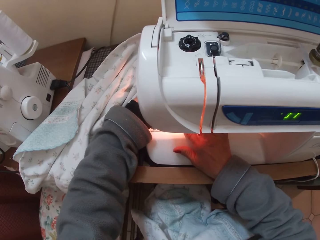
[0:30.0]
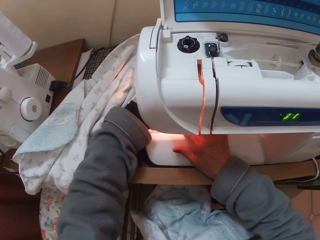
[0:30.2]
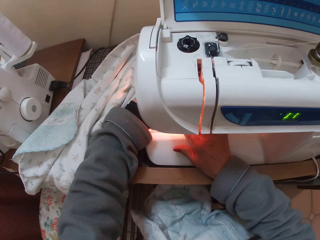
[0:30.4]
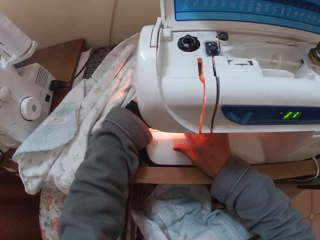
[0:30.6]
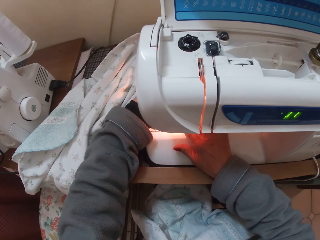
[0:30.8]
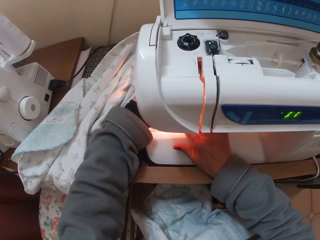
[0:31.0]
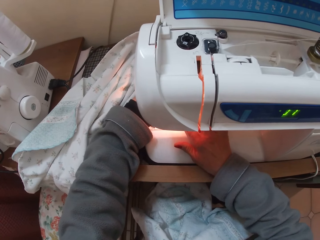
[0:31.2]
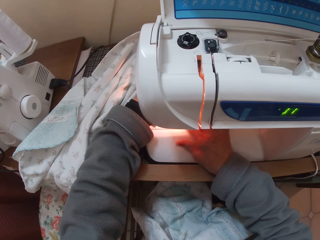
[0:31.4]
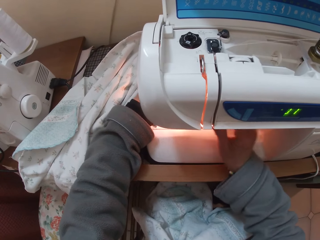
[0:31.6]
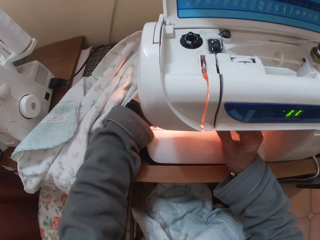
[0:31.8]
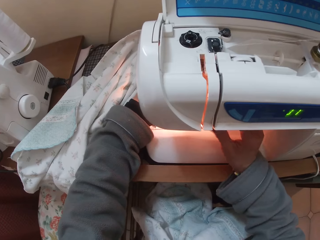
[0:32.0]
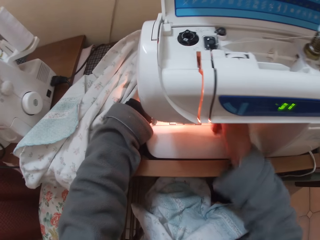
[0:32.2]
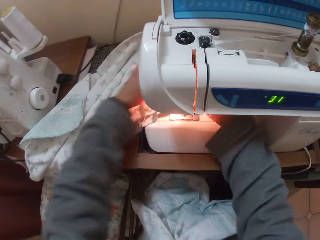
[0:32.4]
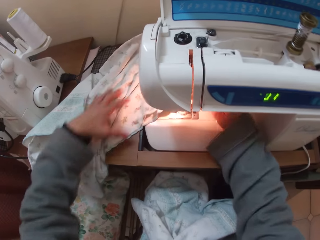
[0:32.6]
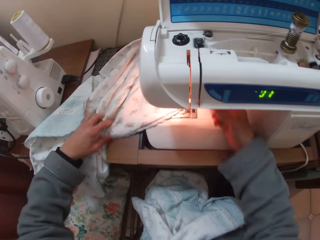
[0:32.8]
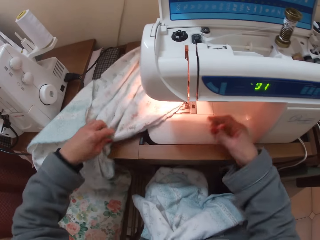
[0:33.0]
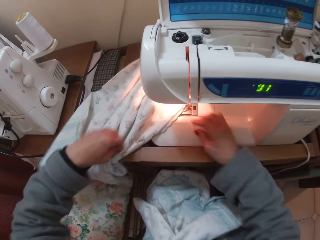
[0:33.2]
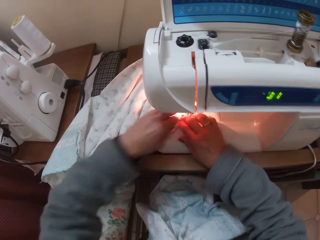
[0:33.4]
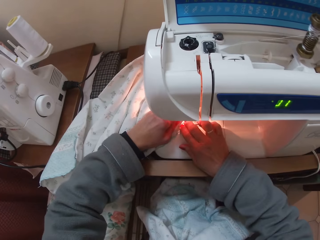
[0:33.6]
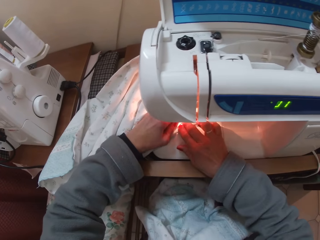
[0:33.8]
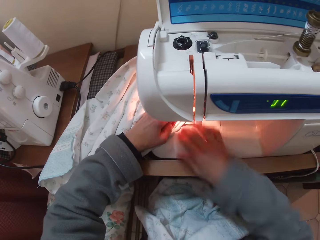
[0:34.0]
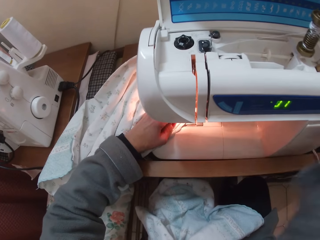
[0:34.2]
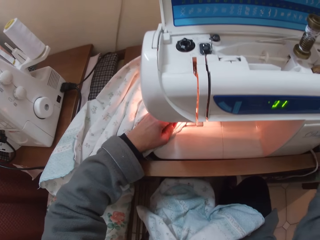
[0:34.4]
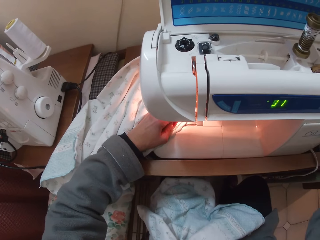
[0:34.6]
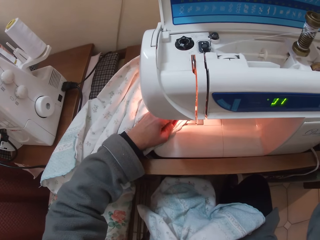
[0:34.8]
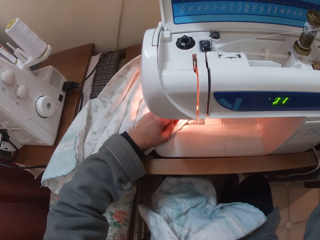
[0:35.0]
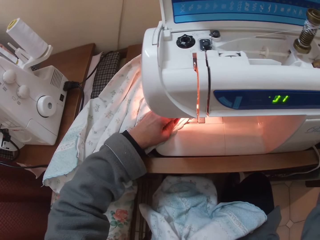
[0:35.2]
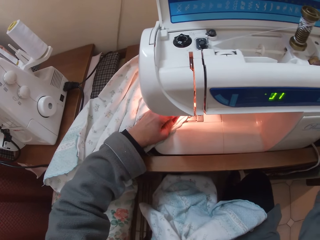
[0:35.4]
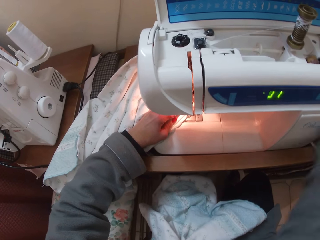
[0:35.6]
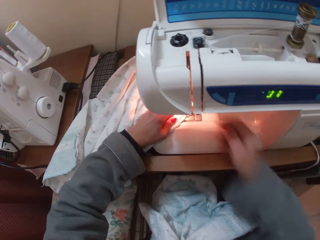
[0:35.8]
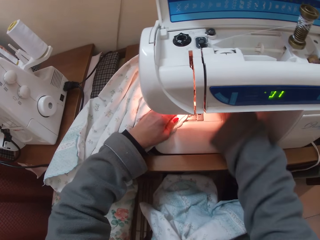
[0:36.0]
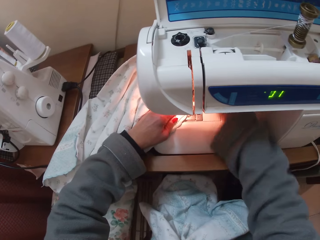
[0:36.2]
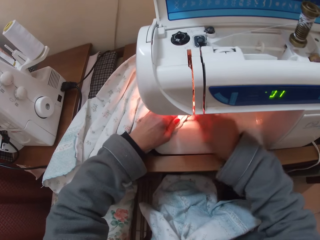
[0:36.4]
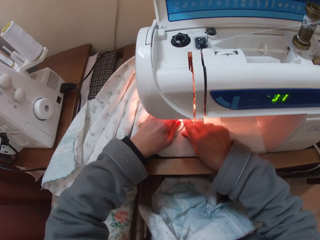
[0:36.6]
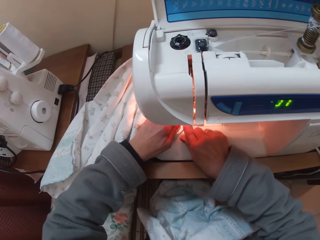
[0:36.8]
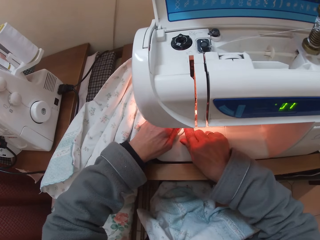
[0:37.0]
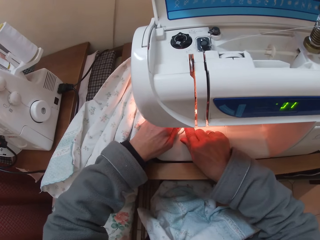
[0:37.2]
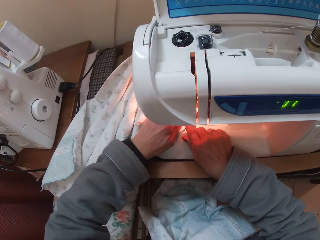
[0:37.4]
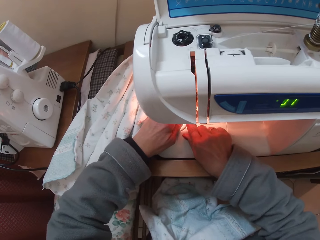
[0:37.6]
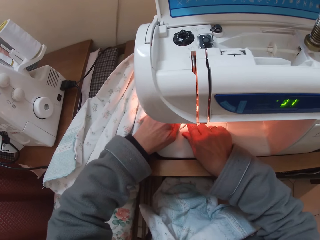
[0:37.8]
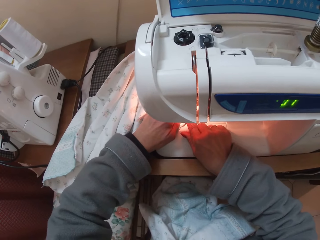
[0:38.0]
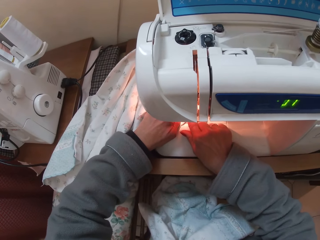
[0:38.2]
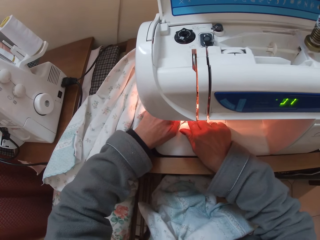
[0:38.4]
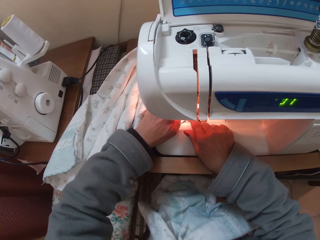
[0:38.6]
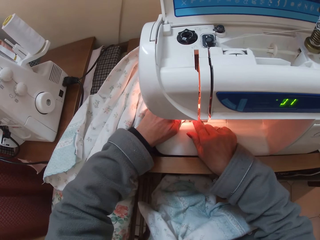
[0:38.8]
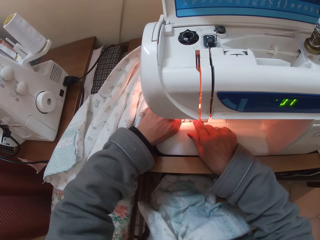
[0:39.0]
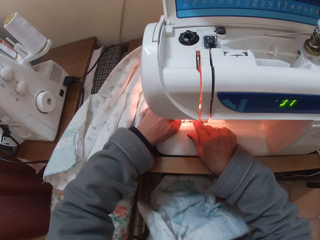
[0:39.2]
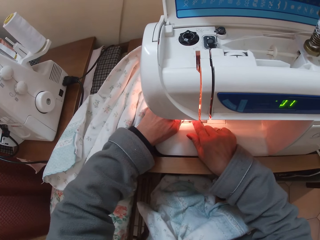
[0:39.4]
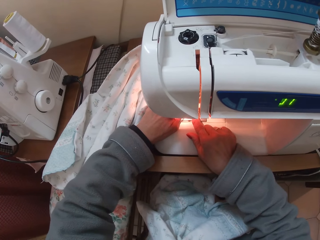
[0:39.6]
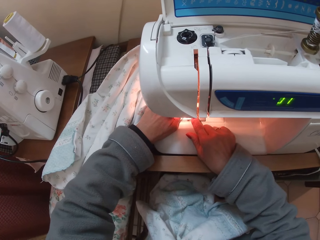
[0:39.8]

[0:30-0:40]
The camera wearer adjusts a part of the sewing machine. They adjust the cloth on the sewing machine. They sew the cloth with the sewing machine. They adjust the cloth on the sewing machine.

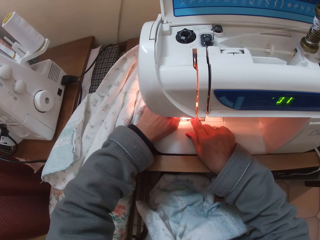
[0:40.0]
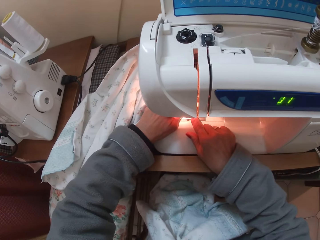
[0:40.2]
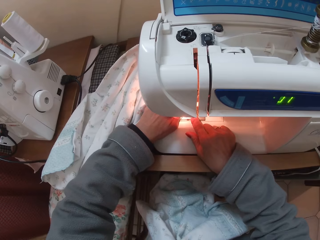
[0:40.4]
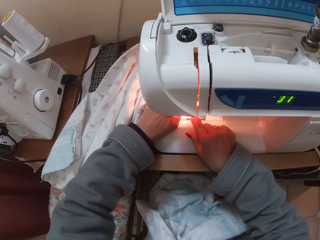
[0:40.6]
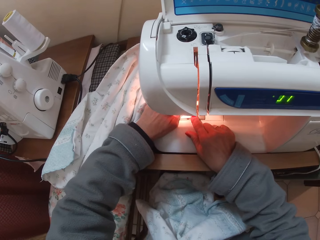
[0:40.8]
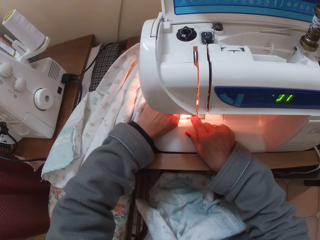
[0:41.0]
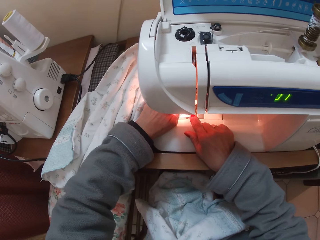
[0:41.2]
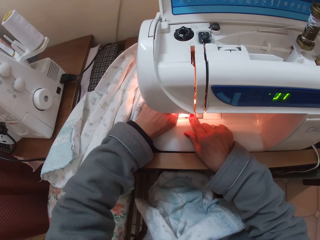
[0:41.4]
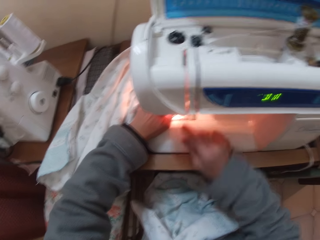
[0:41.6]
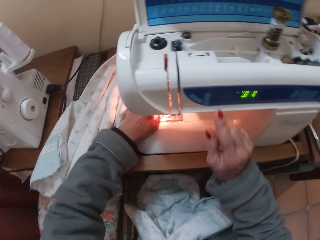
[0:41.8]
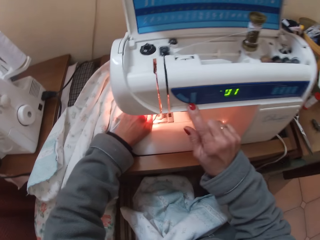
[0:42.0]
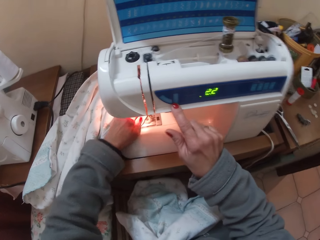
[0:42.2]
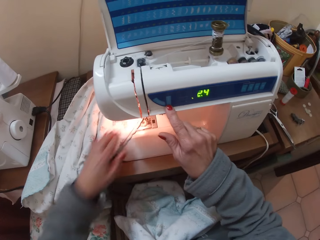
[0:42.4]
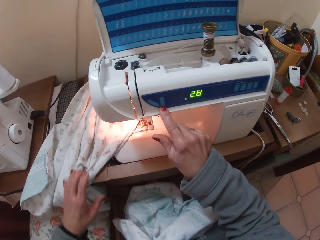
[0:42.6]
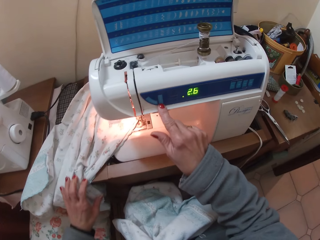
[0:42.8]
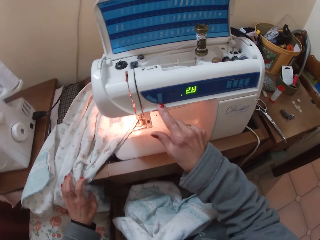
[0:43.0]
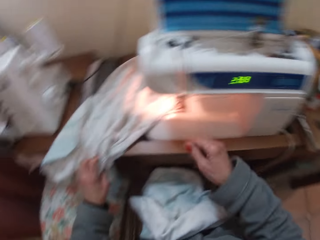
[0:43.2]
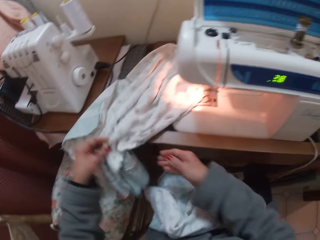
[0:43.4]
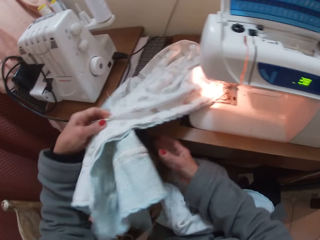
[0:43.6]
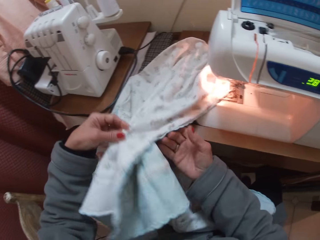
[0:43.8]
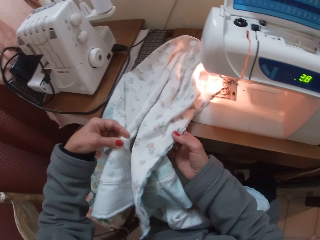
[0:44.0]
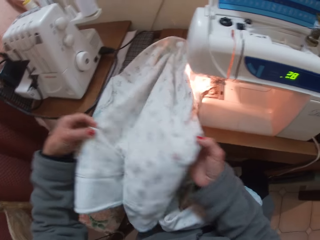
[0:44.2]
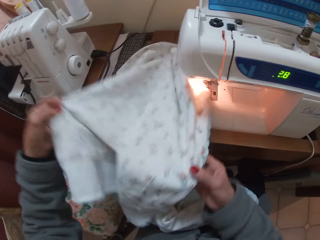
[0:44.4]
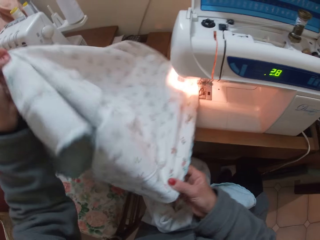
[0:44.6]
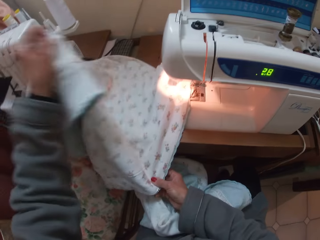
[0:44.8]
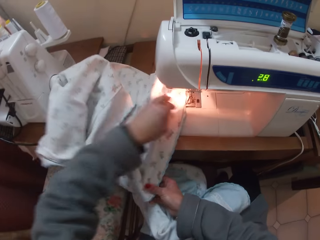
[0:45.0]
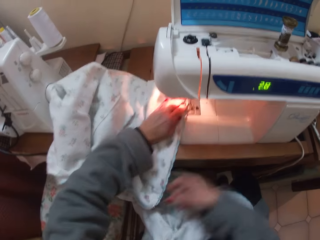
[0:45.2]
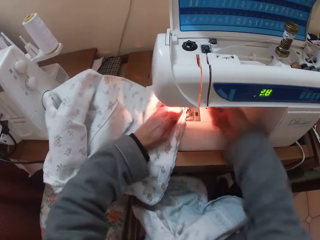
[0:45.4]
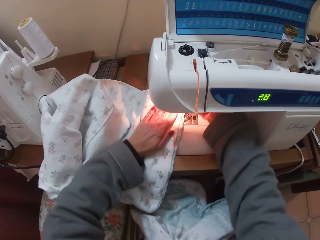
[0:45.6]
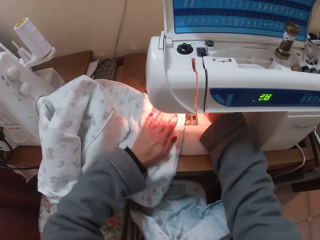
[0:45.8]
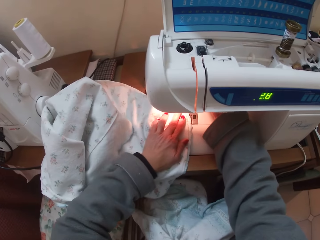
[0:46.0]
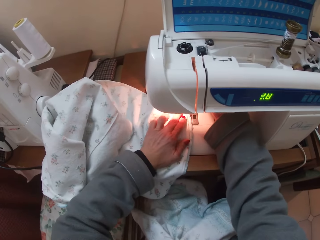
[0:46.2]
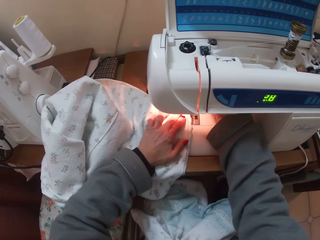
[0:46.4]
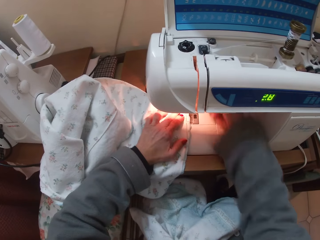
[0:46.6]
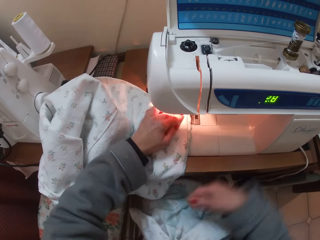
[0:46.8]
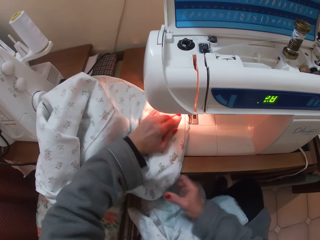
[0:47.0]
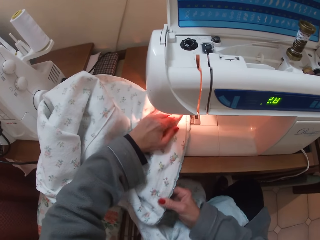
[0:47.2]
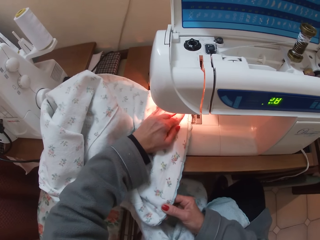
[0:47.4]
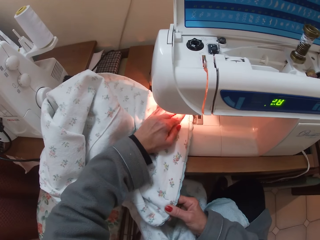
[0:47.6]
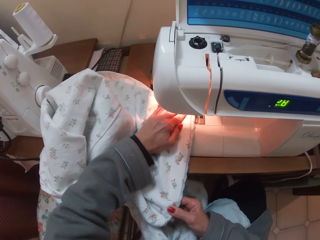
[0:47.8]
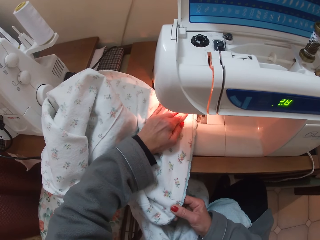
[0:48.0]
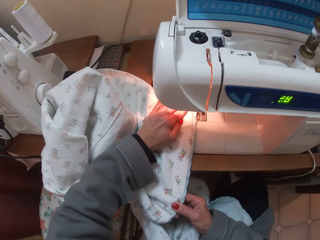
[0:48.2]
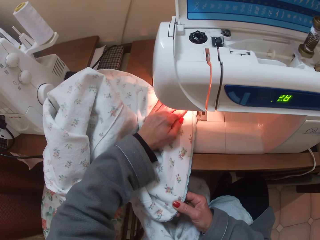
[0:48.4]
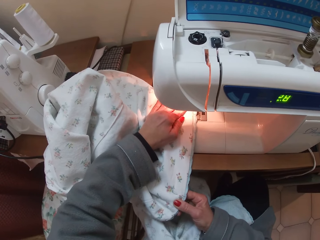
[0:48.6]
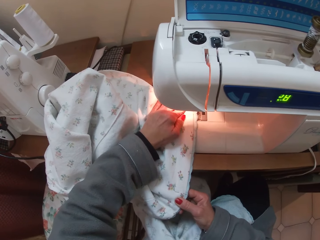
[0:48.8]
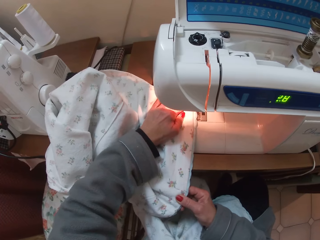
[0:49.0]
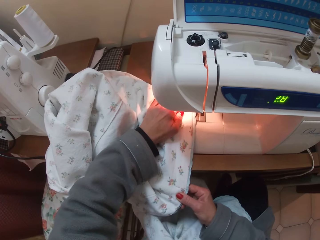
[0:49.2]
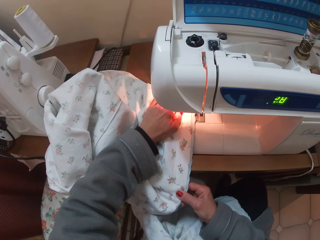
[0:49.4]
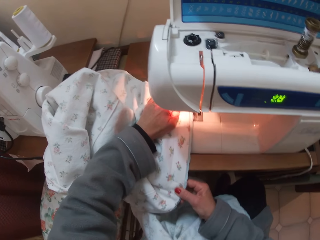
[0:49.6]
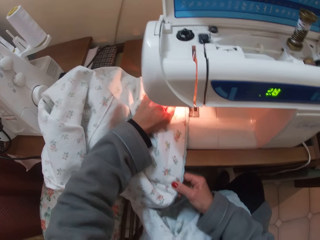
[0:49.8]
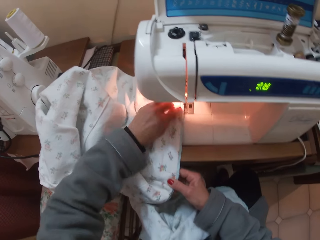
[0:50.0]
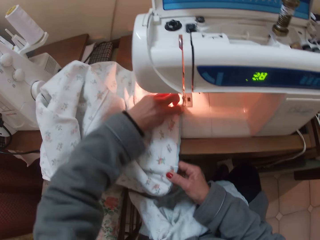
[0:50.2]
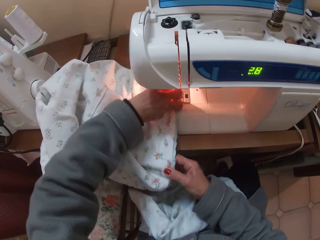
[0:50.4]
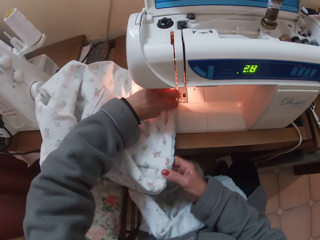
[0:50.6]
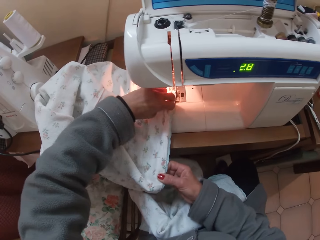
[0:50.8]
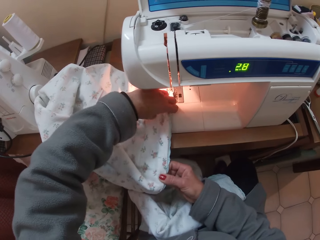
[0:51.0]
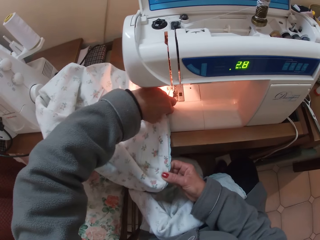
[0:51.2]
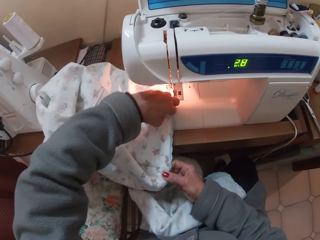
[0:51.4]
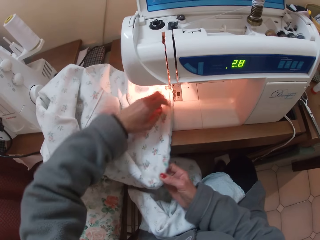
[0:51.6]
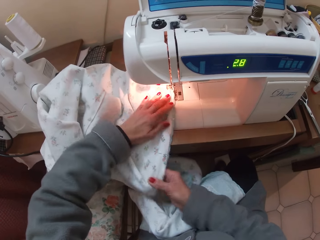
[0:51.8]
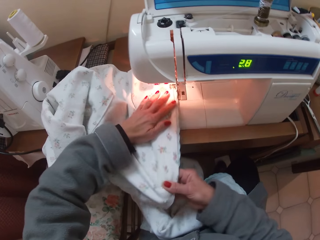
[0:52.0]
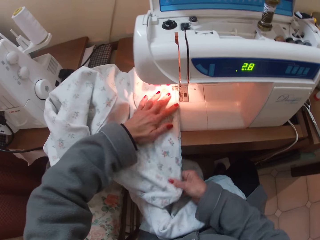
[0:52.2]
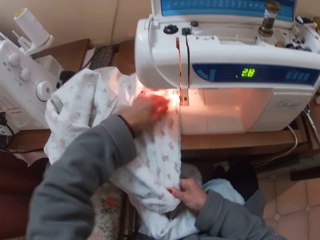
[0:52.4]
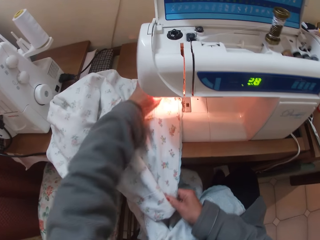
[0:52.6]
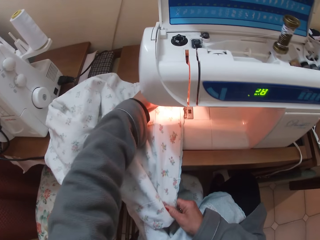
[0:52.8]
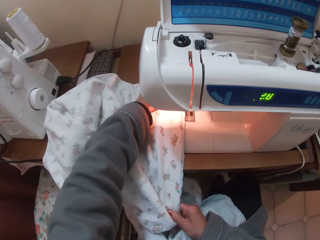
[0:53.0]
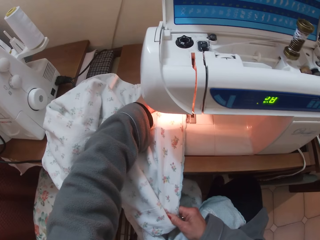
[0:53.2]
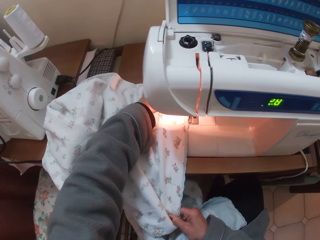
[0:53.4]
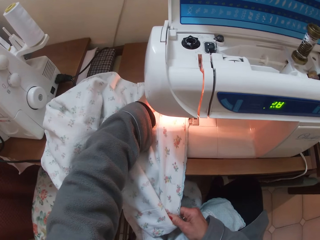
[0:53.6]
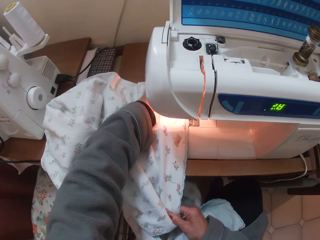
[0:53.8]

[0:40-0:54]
The camera wearer touches a part on the sewing machine. They adjust the cloth on the sewing machine. They sew the cloth with the sewing machine.
